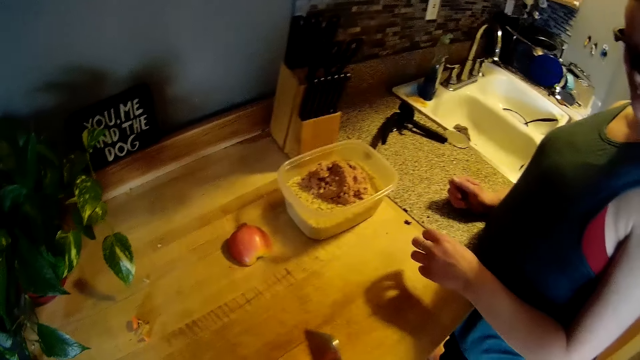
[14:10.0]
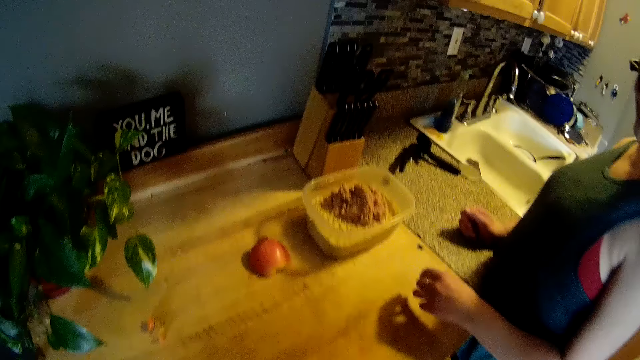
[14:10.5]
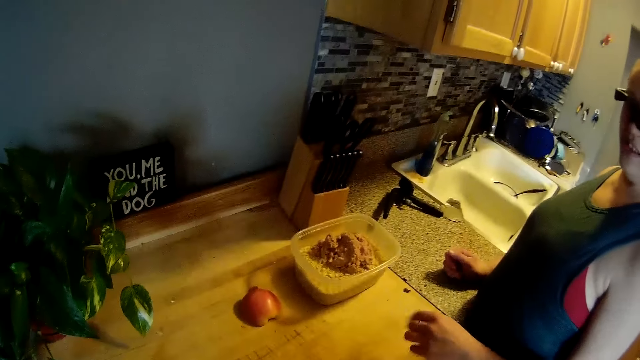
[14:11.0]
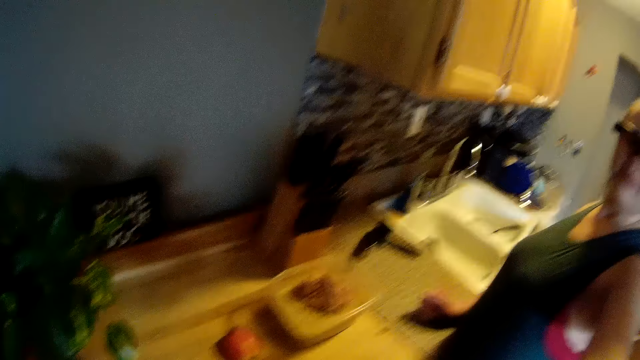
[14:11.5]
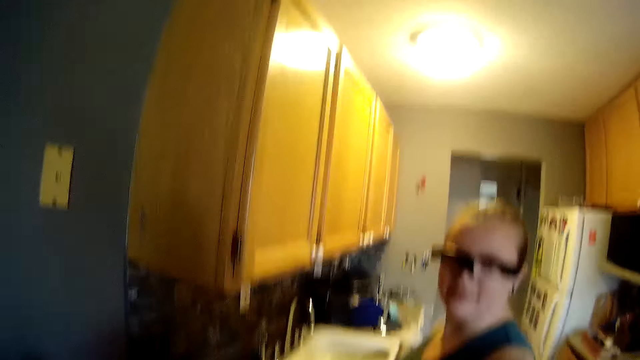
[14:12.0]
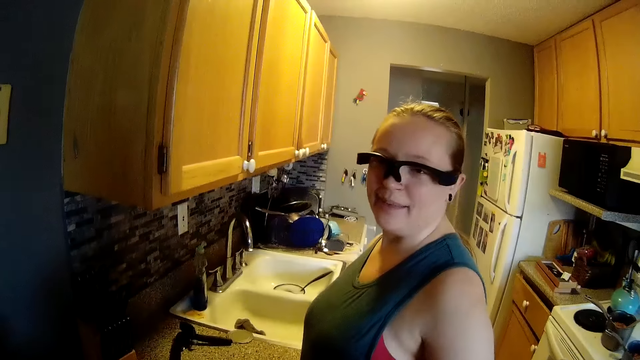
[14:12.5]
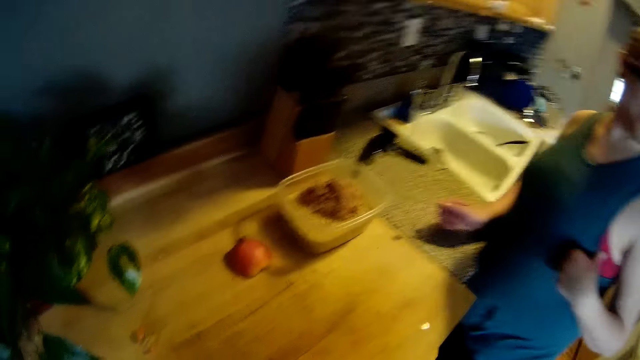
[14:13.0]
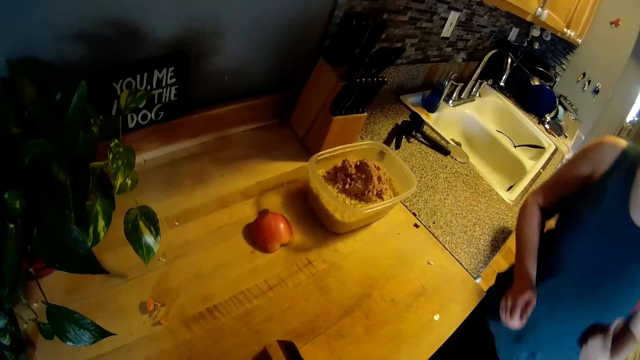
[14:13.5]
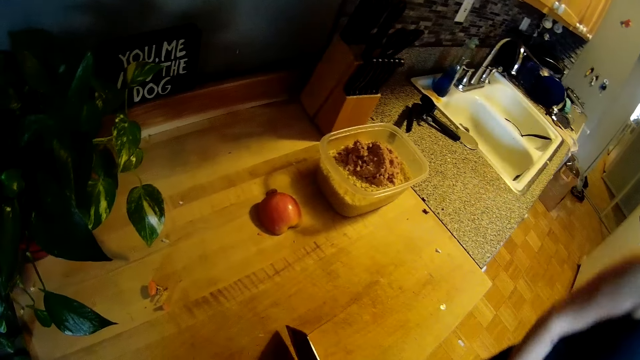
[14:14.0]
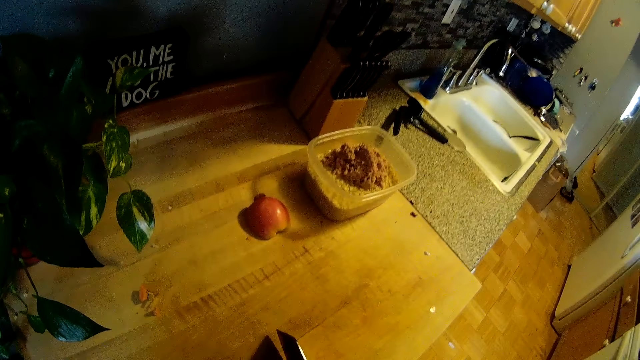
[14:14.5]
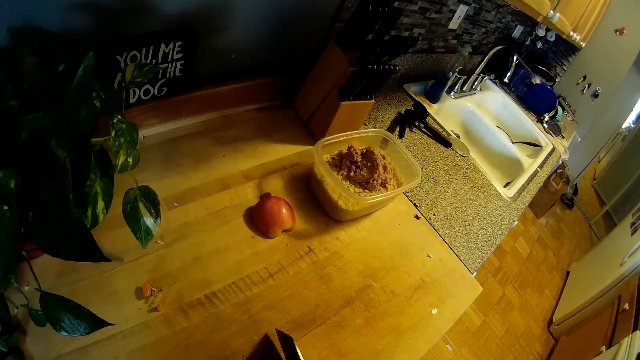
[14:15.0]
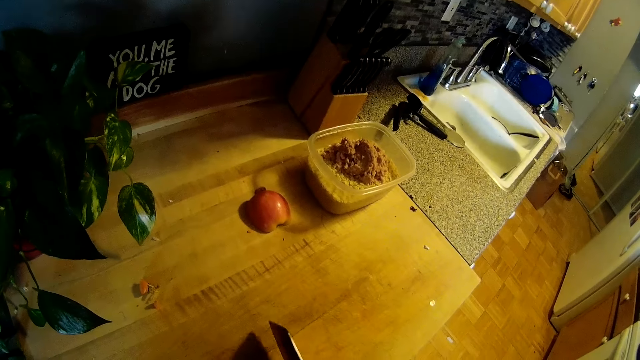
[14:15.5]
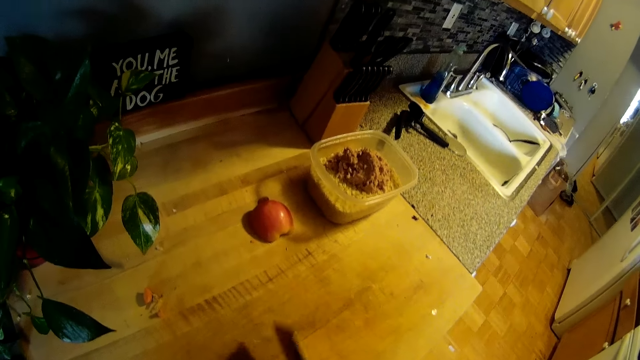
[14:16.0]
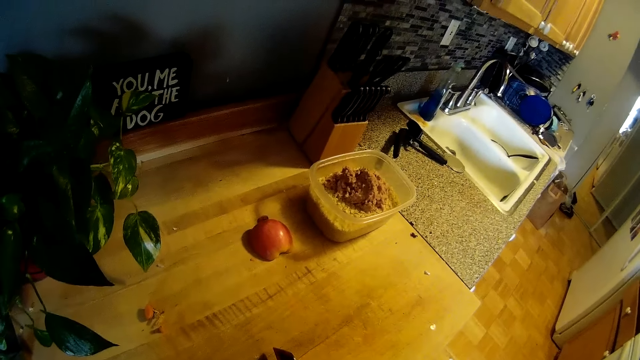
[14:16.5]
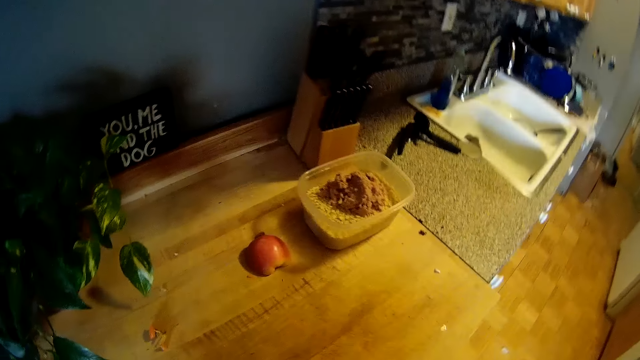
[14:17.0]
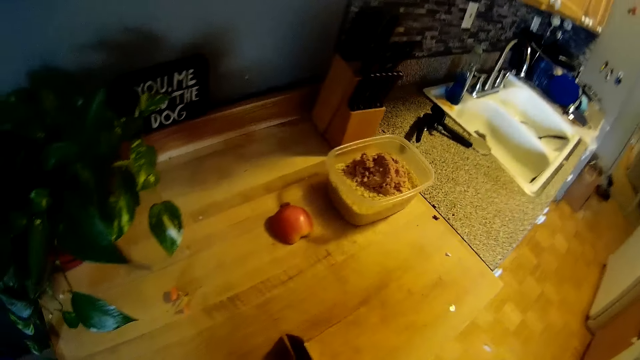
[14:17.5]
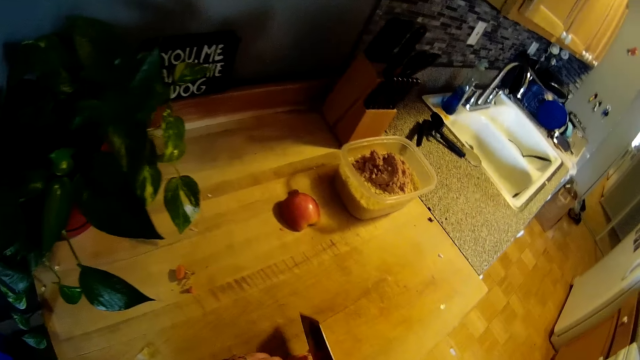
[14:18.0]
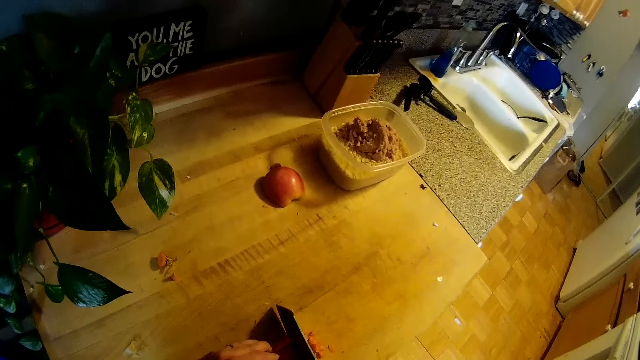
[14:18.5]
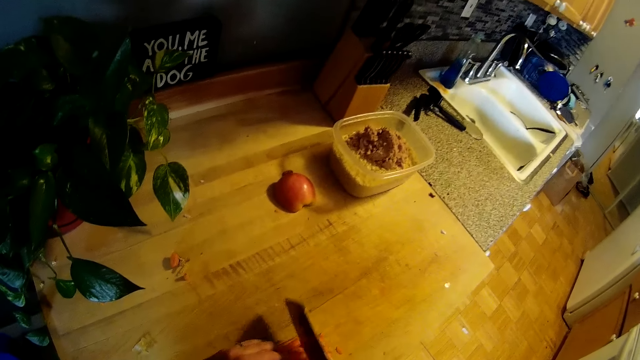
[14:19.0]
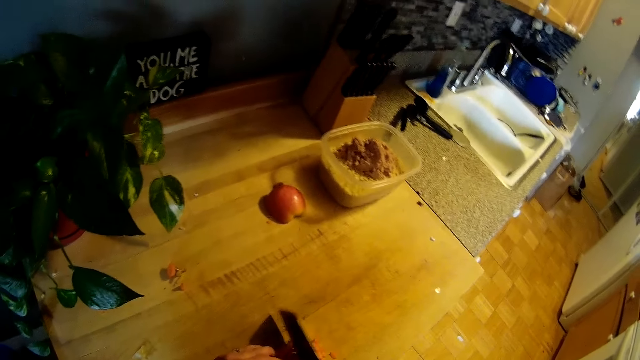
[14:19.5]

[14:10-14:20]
The camera wearer sings to a person. He chops some carrot on the table with the knife in his right hand.

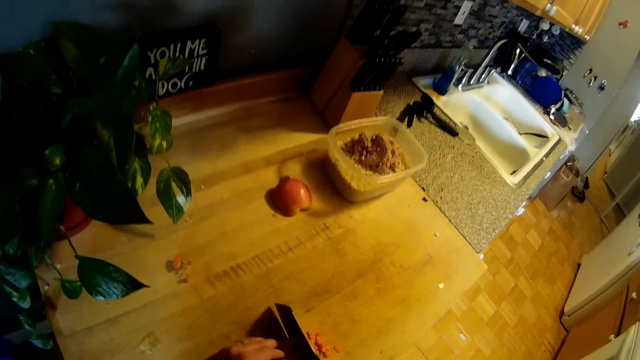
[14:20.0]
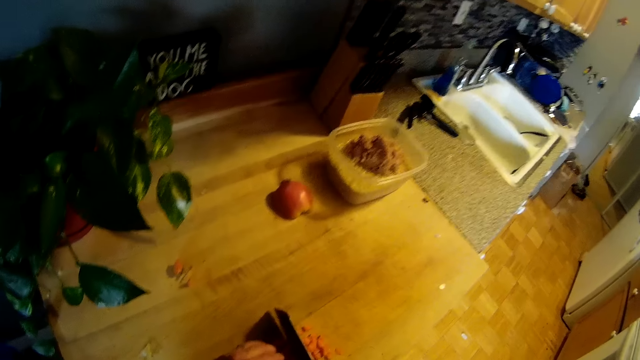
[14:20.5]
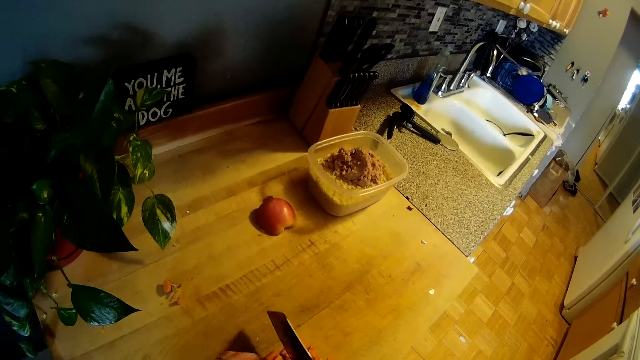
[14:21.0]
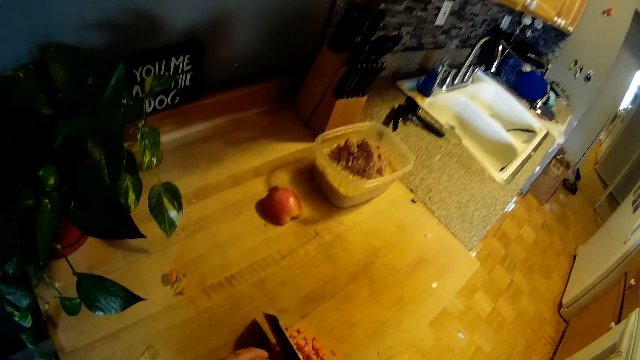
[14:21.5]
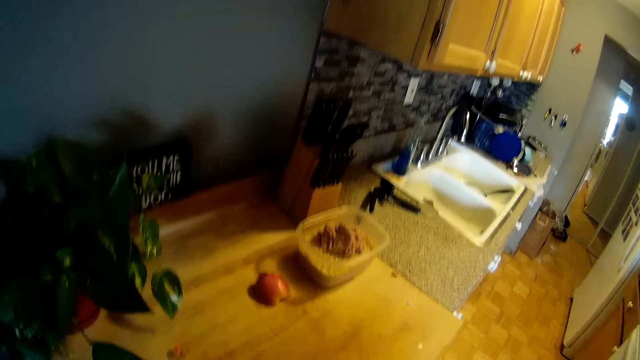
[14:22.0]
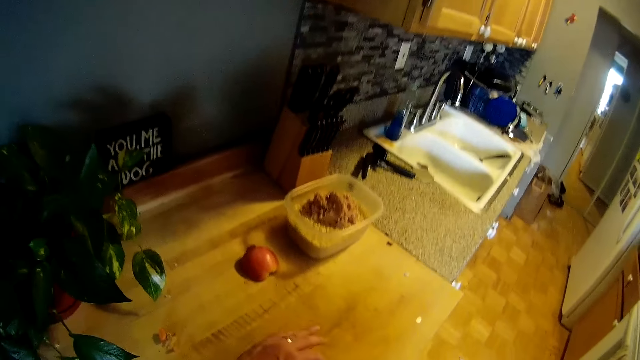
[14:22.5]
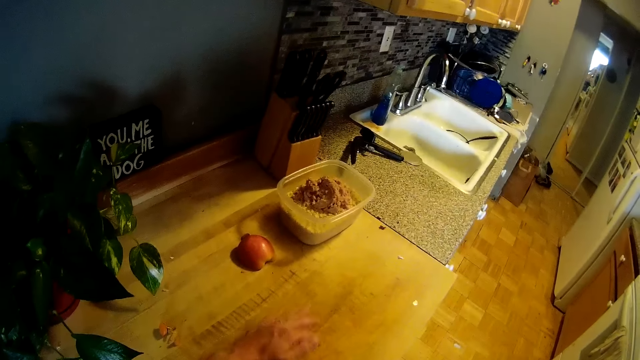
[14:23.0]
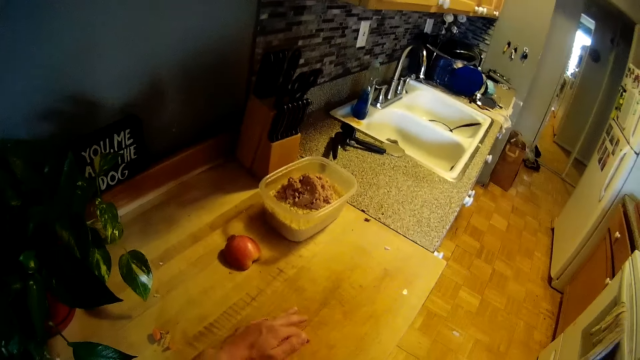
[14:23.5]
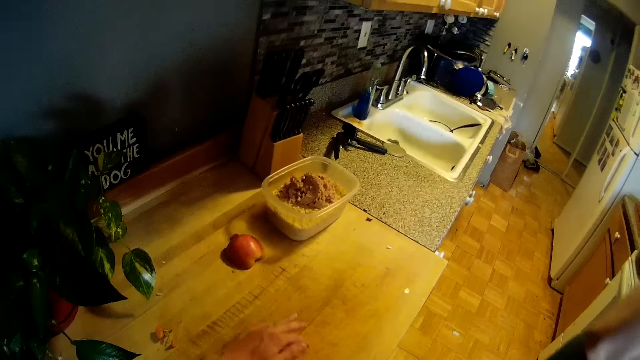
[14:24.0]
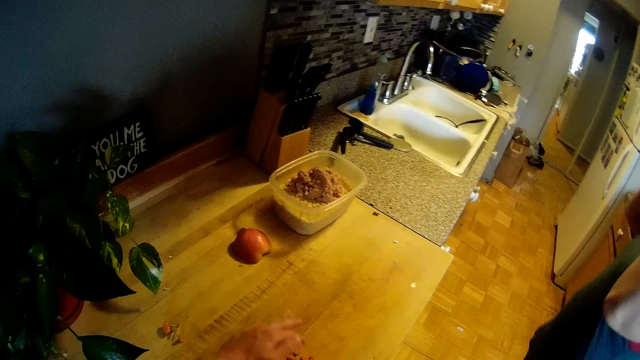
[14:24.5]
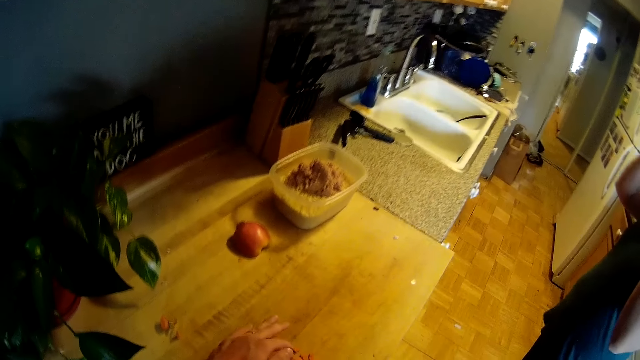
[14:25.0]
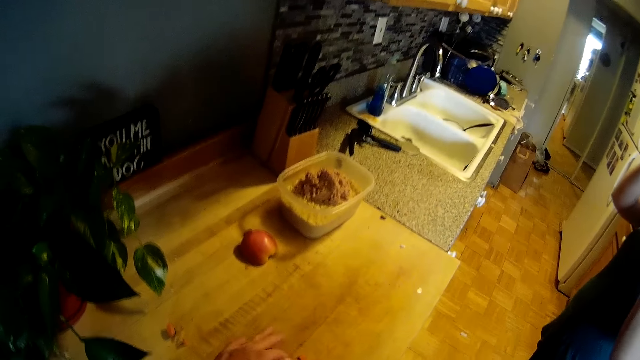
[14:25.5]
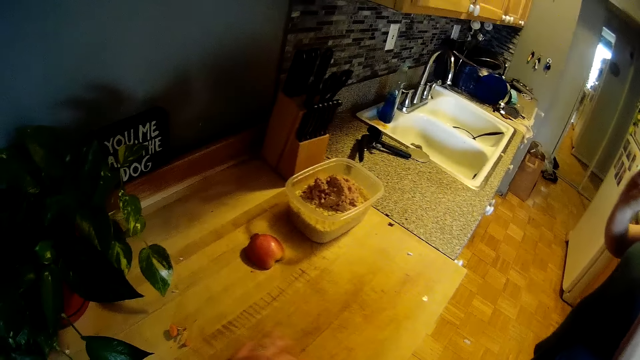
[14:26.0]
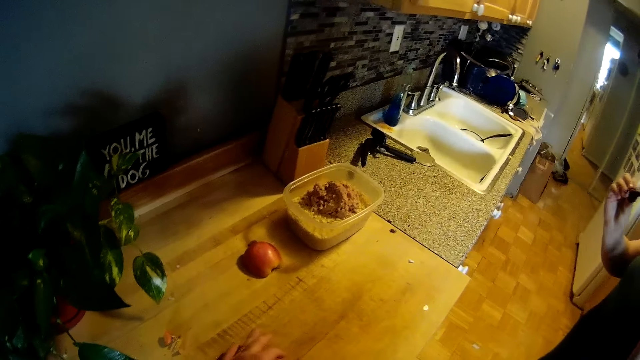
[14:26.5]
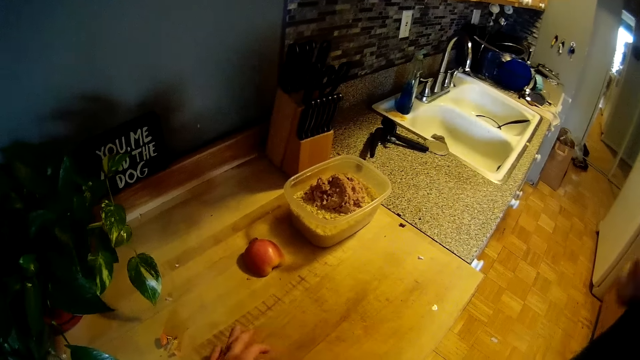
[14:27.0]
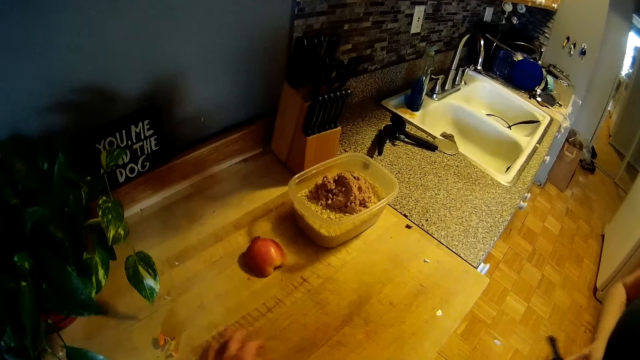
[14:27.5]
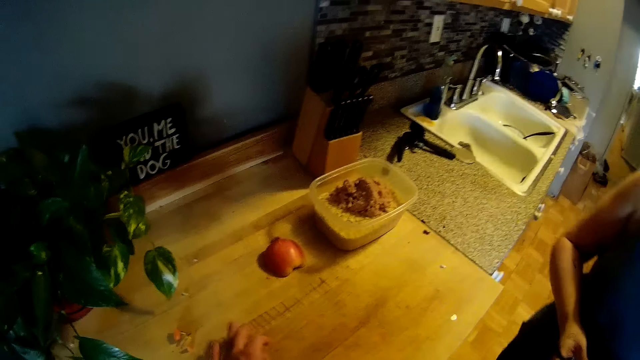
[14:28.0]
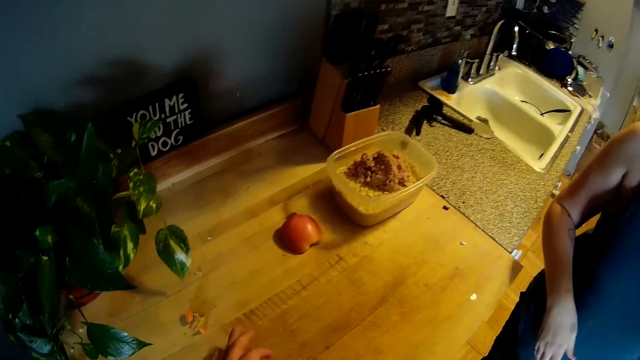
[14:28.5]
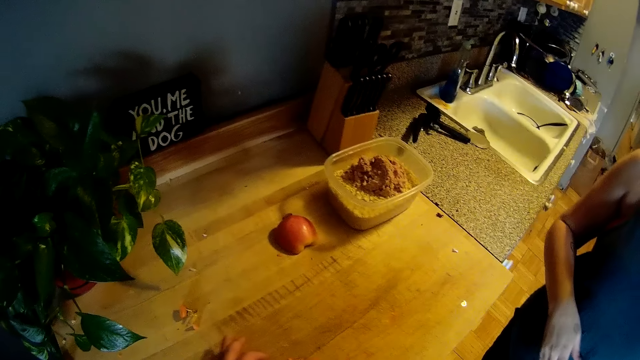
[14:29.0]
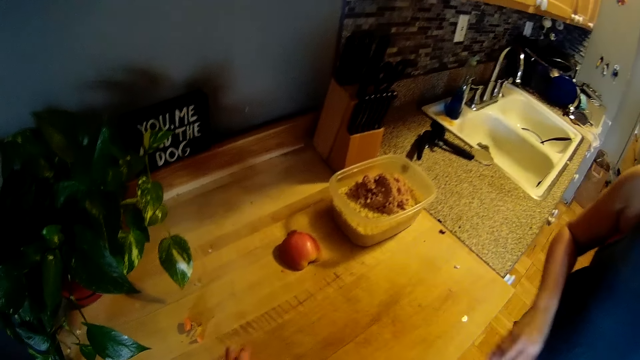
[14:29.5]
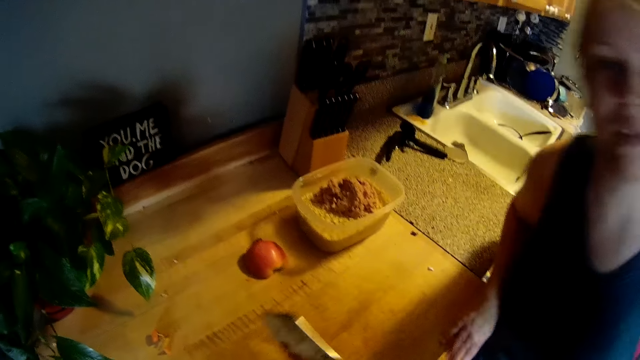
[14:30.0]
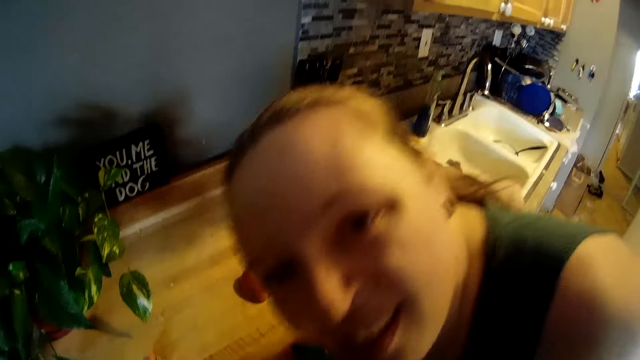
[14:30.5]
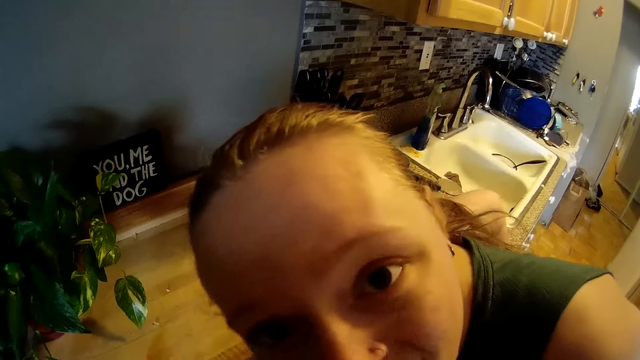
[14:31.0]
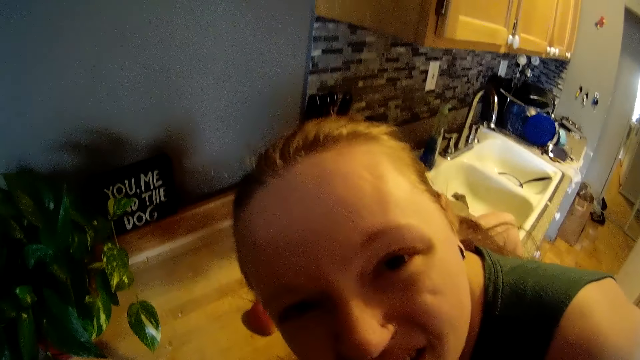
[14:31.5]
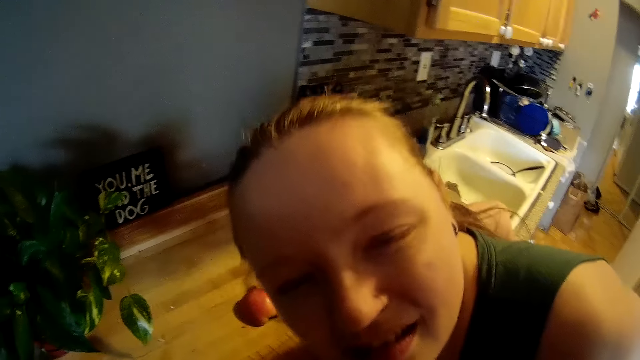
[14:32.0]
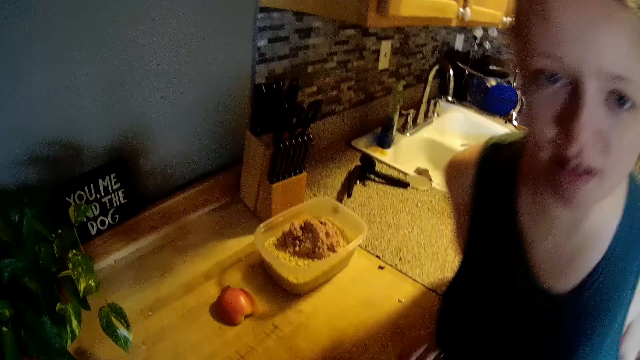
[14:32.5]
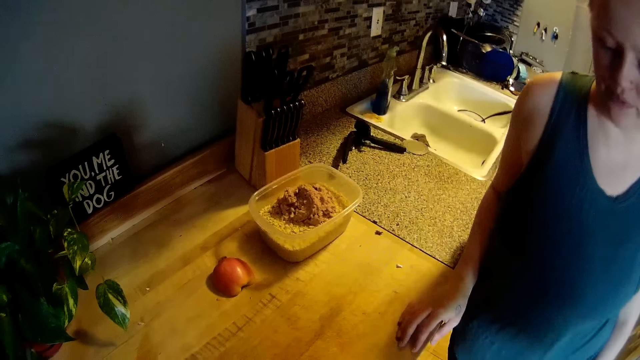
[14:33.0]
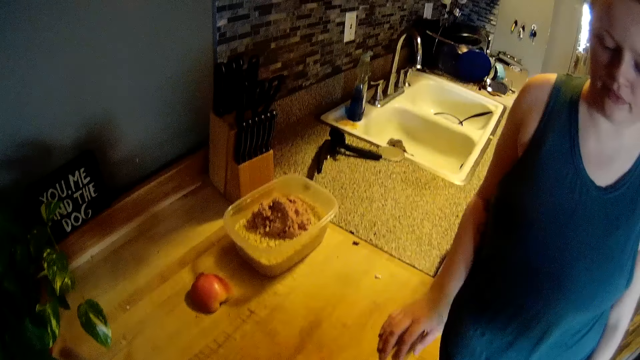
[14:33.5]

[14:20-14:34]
The camera wearer interacts with the woman. They talk to the woman. The woman places her right hand on the table and looks at the camera wearer's camera.
